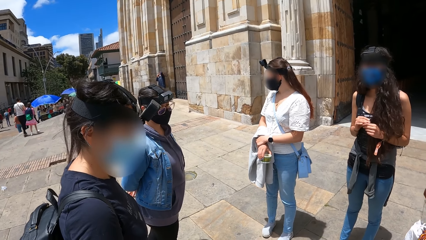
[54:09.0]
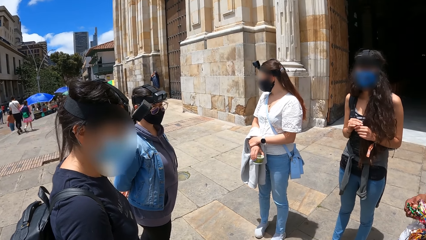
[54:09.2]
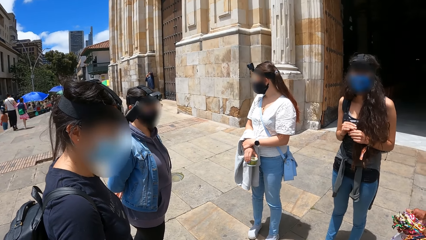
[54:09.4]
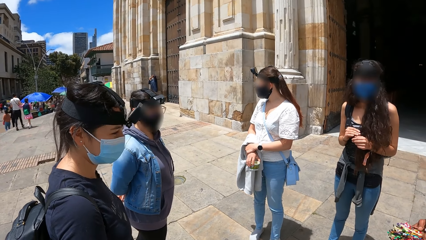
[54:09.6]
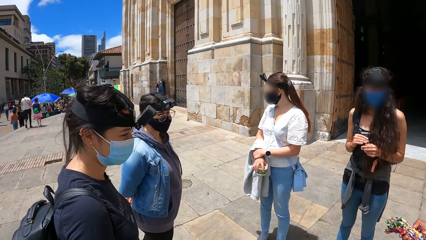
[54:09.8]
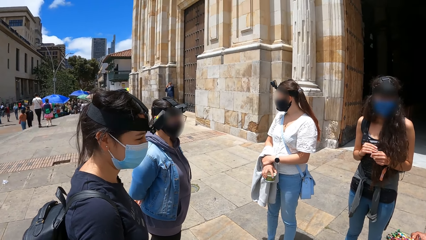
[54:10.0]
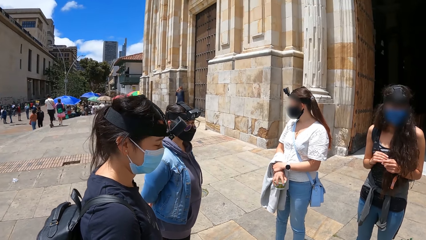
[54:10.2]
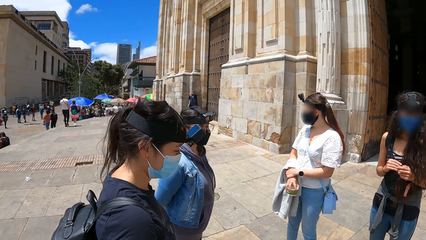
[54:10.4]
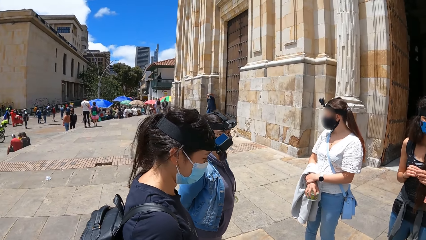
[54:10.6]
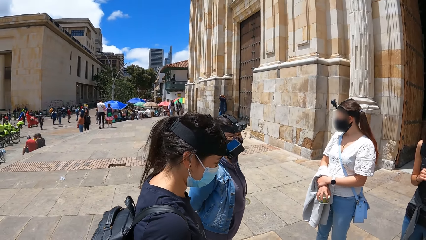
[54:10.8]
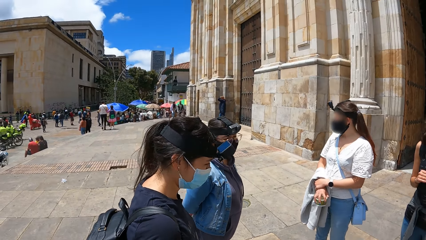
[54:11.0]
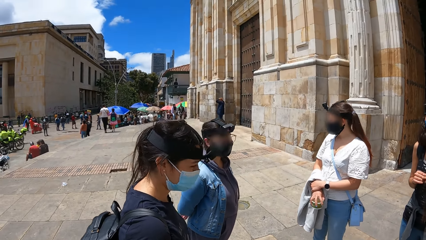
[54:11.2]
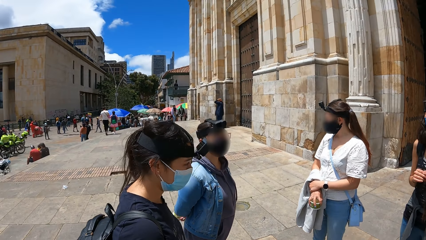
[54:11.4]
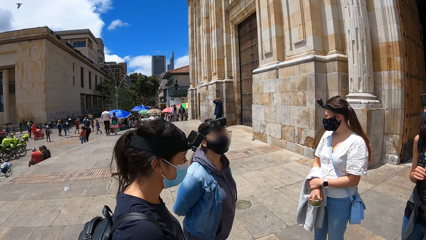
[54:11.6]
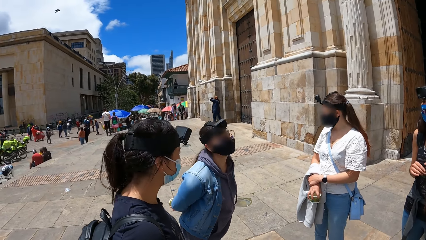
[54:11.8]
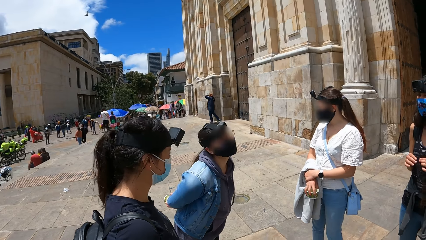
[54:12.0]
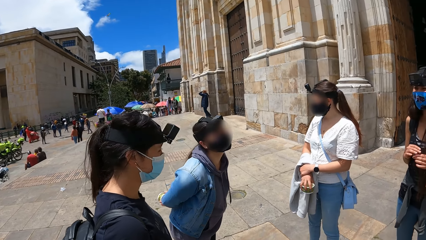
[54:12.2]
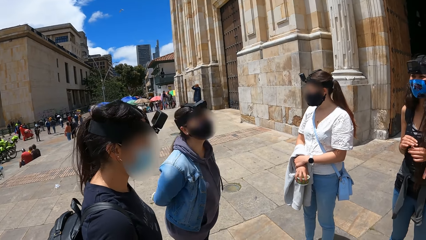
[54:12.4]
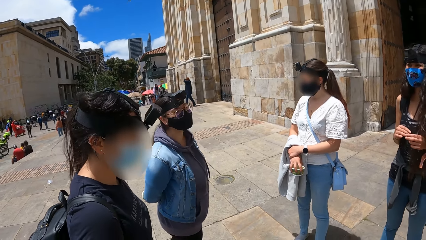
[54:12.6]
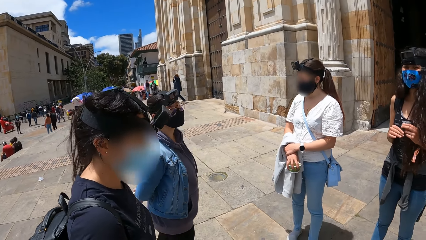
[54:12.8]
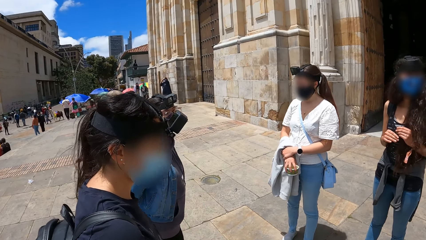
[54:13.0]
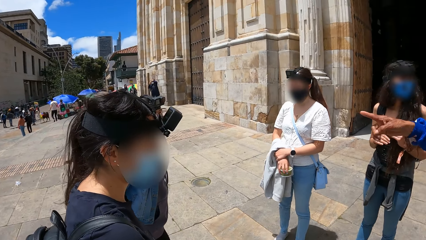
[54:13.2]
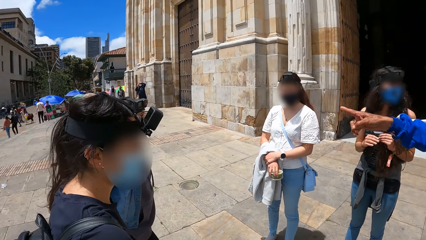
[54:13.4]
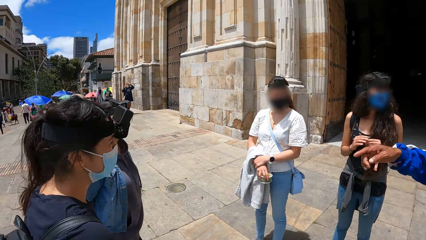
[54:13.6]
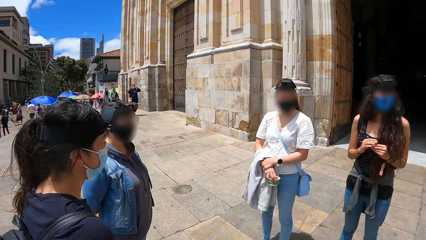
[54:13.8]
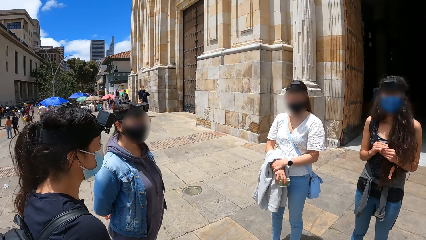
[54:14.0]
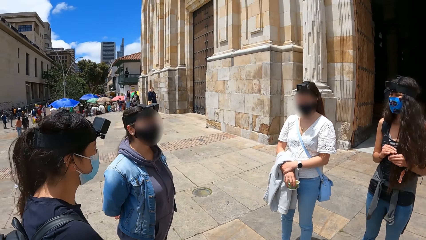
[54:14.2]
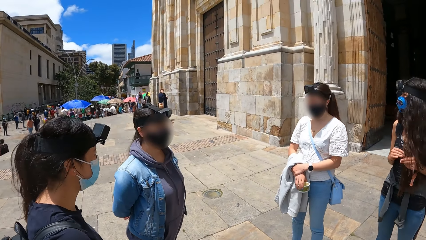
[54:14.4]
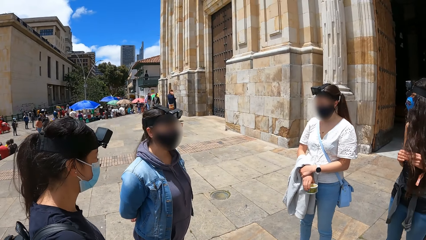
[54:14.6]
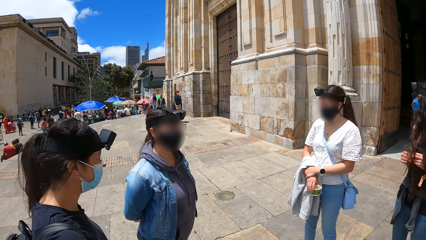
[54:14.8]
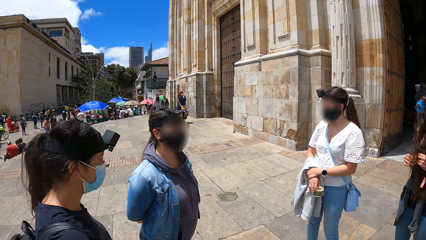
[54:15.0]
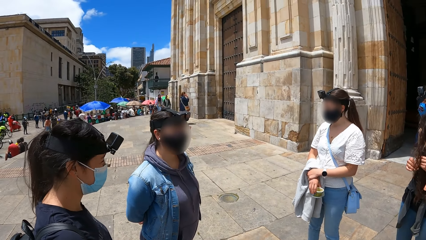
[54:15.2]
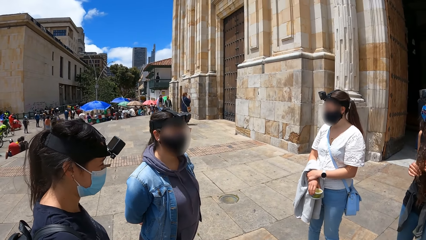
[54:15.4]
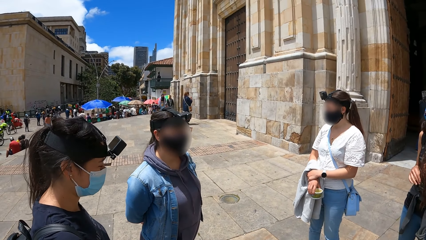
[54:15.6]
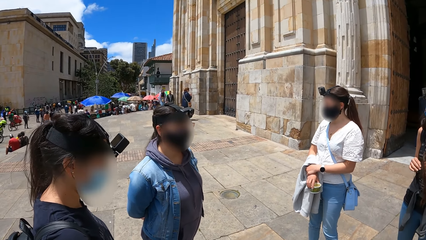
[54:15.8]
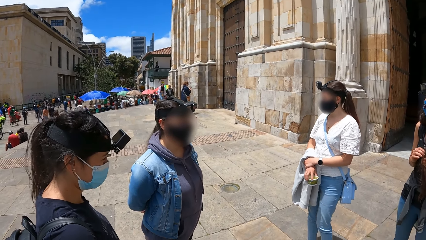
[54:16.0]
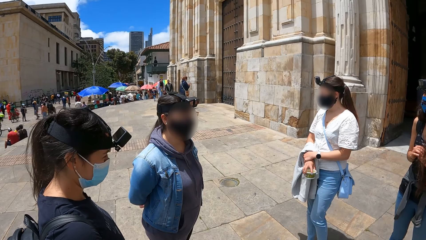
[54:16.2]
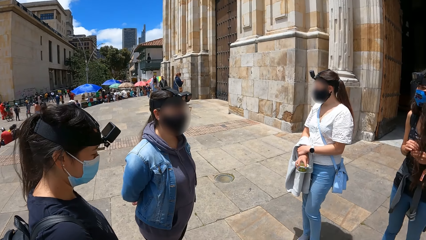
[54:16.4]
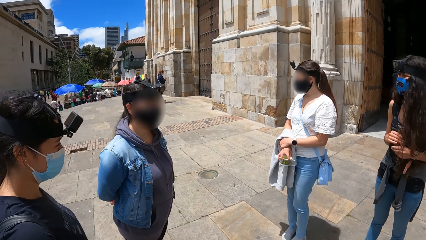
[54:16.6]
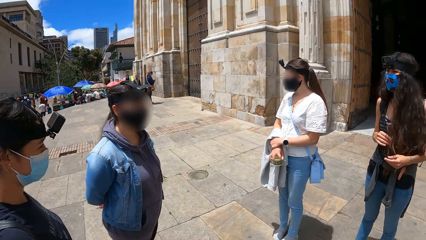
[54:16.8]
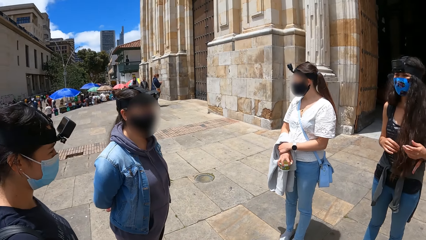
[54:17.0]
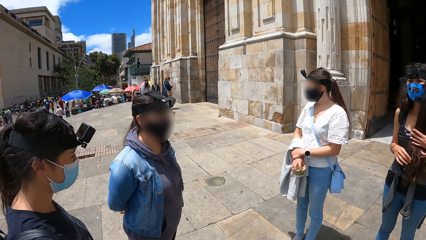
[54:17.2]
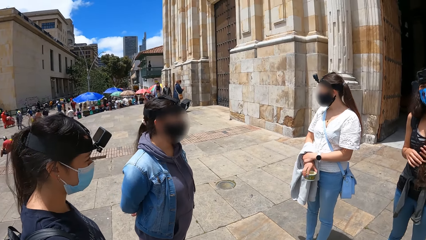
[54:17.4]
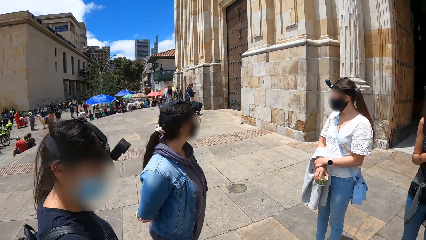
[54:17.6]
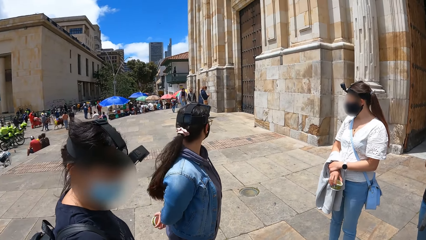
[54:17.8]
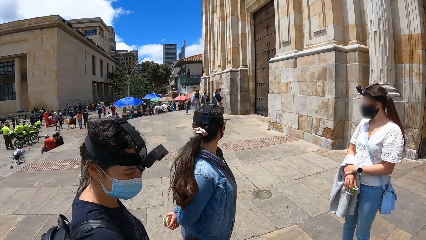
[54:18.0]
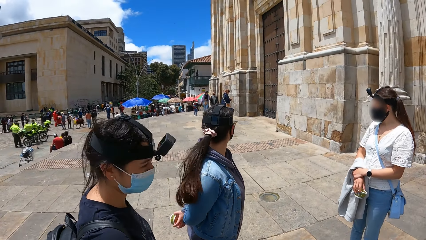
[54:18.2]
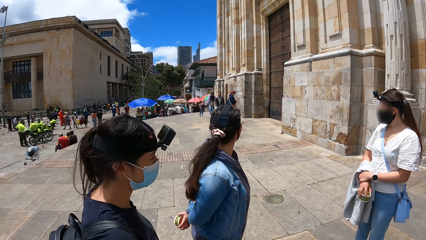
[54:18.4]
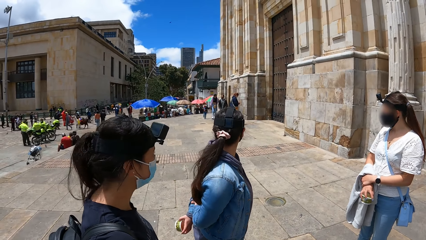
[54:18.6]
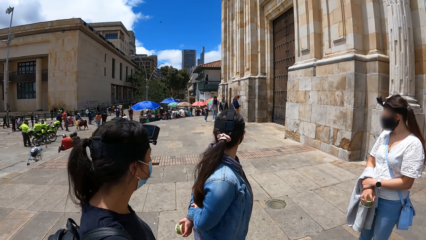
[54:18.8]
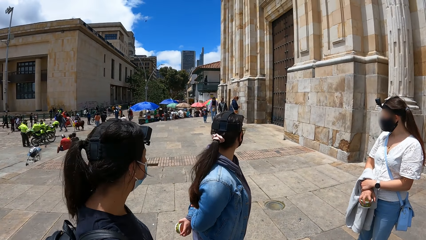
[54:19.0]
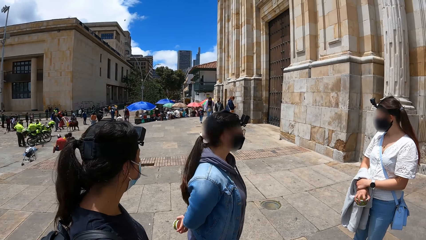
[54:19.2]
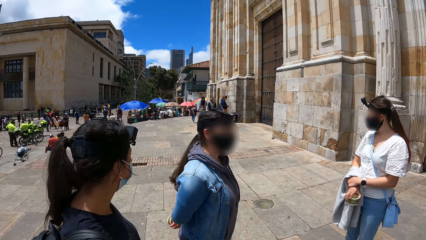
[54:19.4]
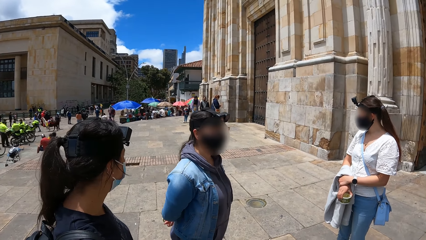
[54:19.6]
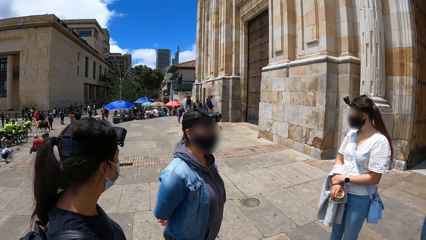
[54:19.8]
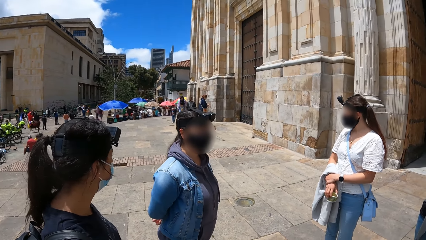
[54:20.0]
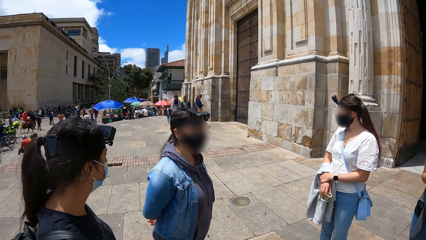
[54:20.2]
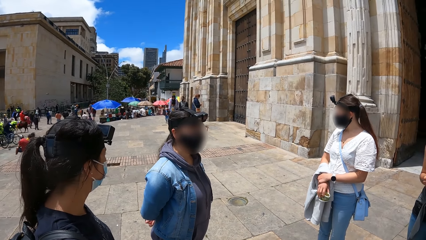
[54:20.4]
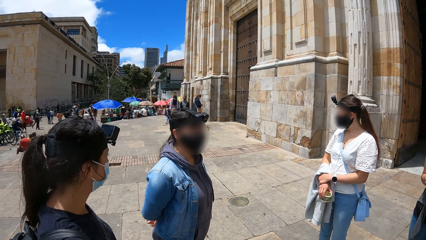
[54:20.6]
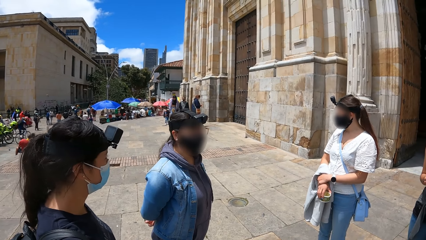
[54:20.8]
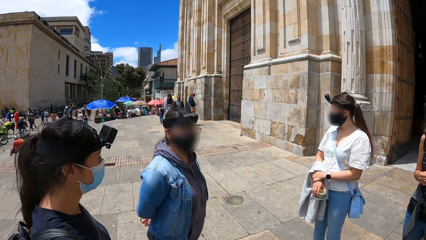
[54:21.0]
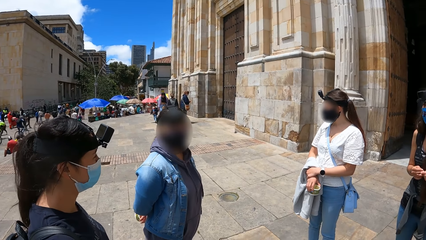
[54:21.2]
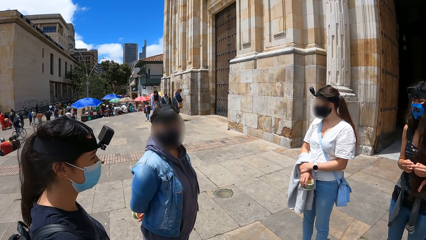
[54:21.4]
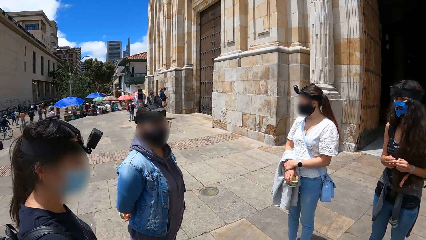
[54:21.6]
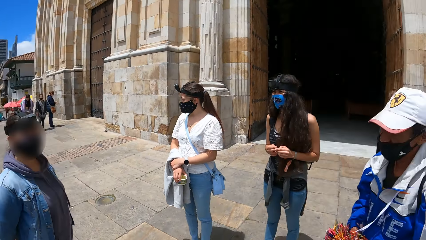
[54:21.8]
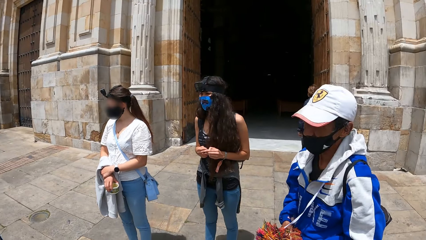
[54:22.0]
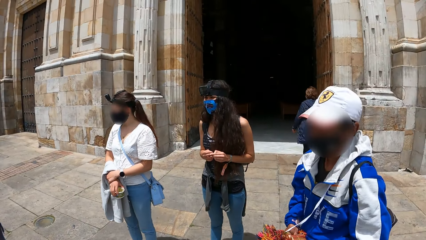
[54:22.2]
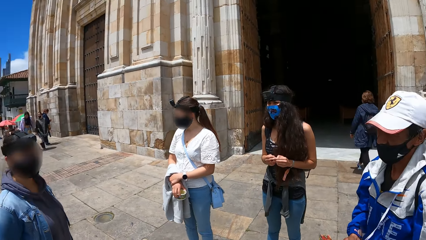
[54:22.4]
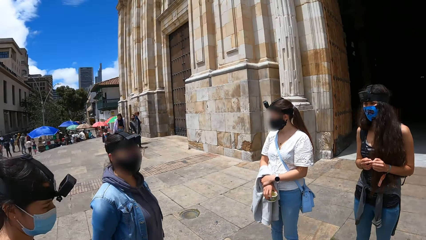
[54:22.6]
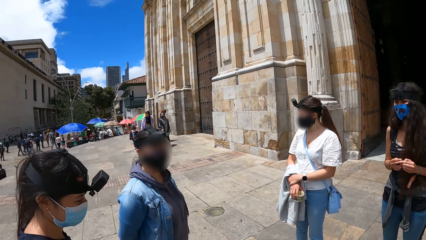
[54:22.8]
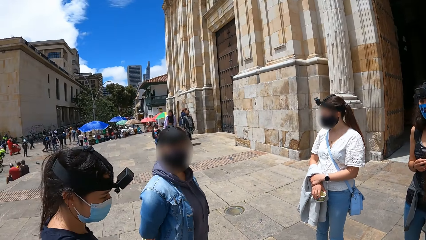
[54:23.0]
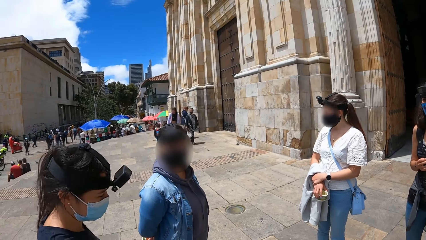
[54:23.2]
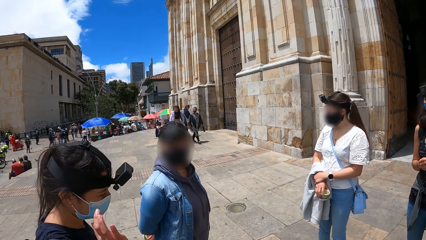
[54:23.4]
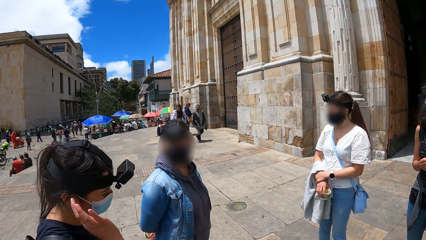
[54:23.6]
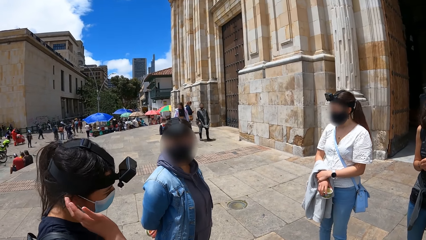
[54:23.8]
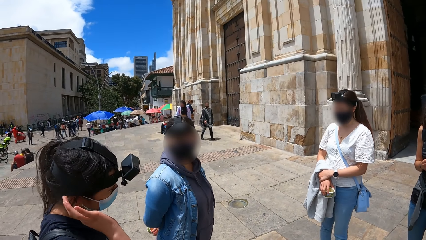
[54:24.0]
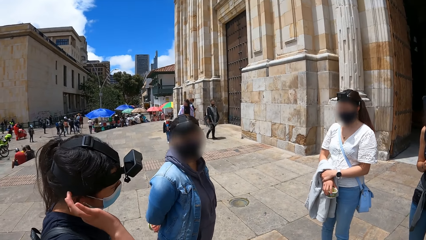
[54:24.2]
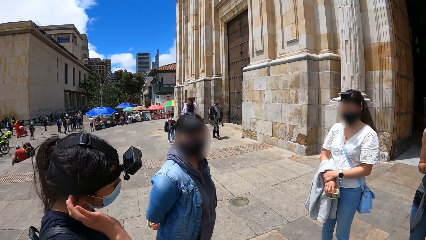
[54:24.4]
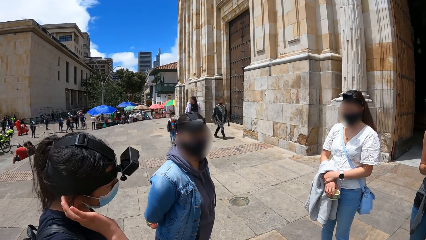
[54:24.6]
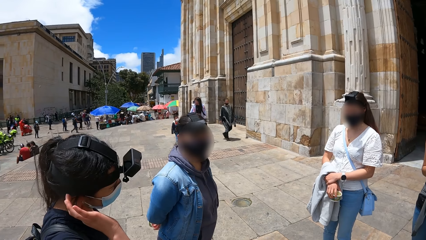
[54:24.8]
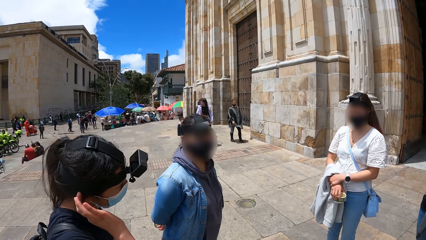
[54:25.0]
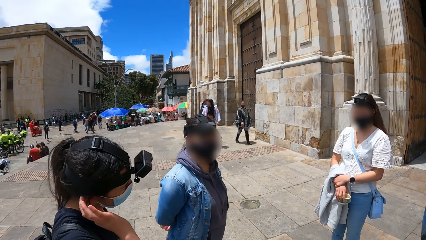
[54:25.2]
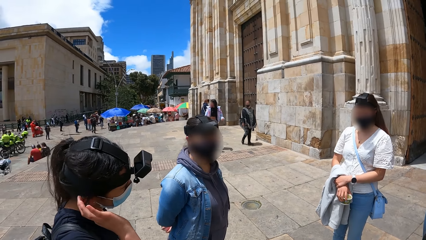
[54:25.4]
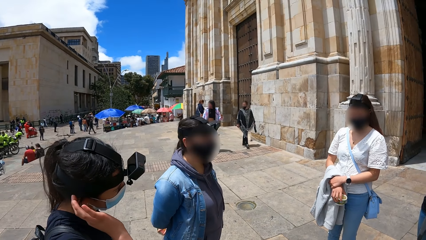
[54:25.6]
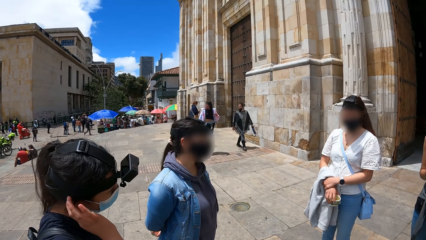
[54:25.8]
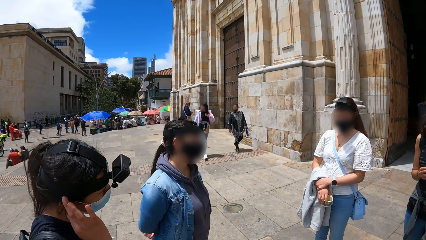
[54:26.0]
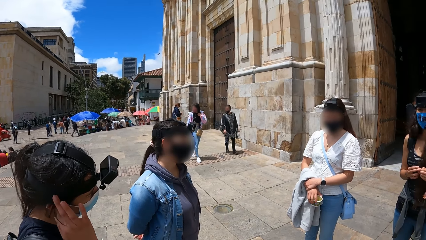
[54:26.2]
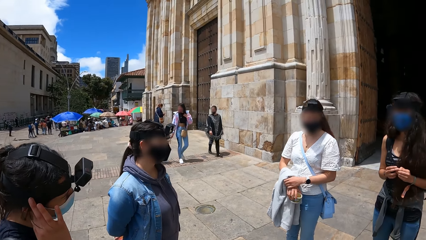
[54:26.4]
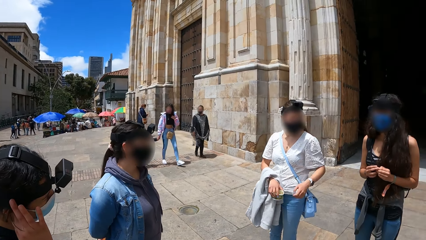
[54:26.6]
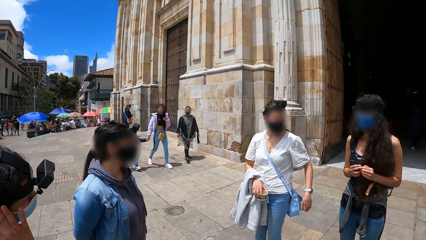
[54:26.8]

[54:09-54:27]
The third woman touches her ear with her right hand.
